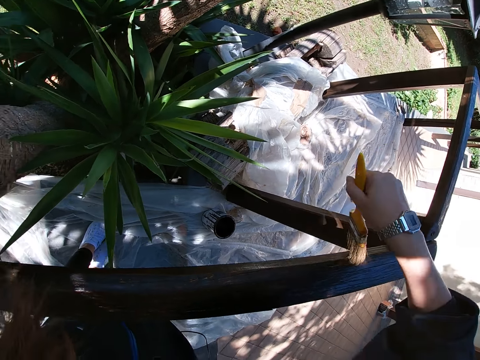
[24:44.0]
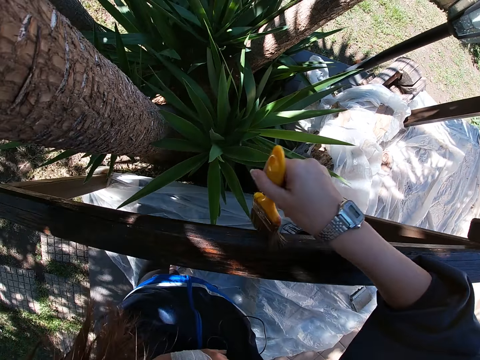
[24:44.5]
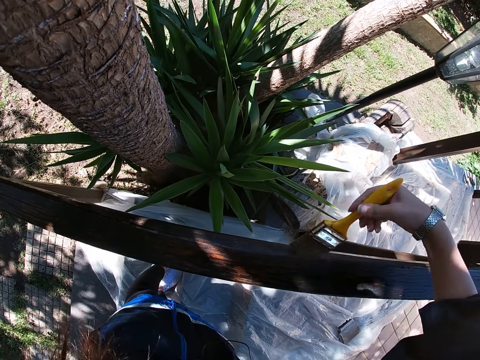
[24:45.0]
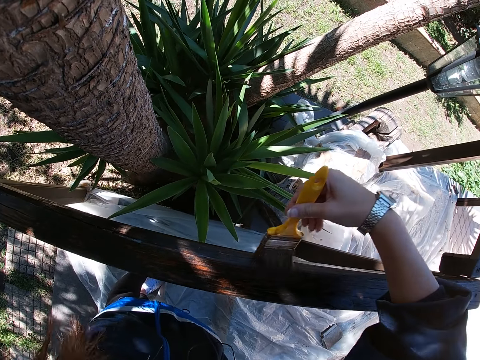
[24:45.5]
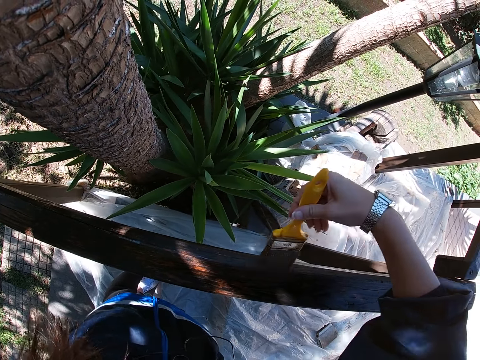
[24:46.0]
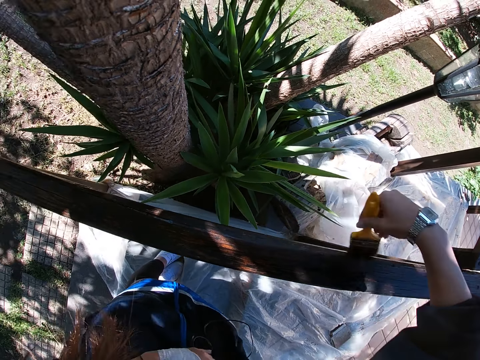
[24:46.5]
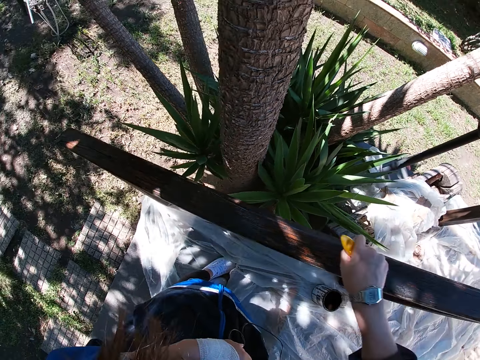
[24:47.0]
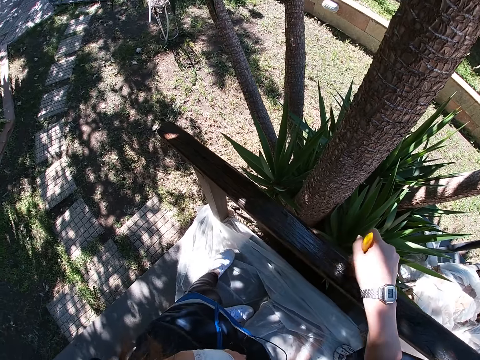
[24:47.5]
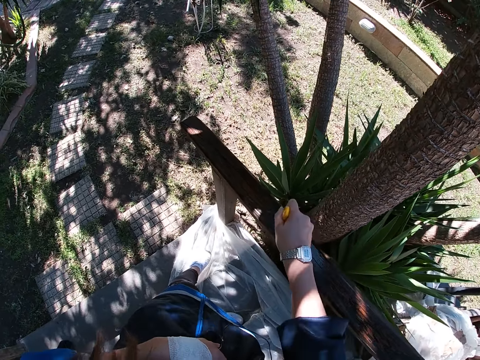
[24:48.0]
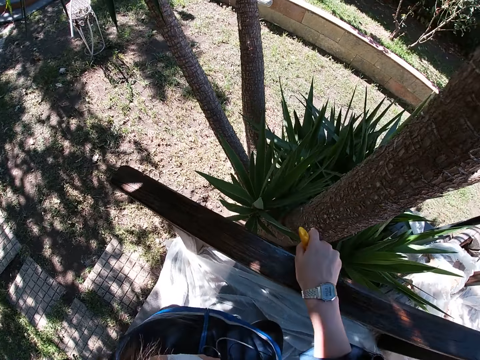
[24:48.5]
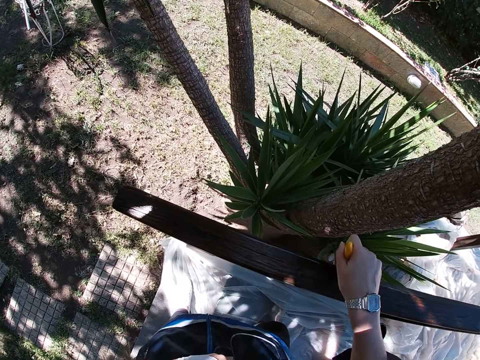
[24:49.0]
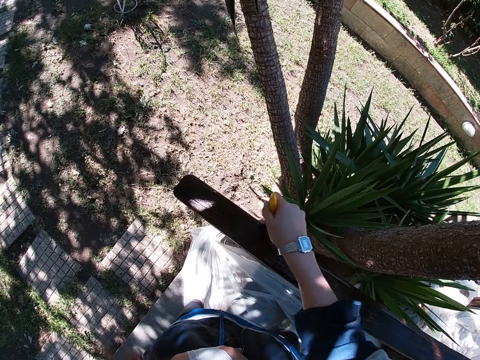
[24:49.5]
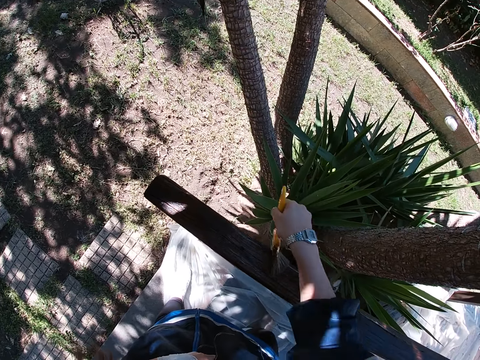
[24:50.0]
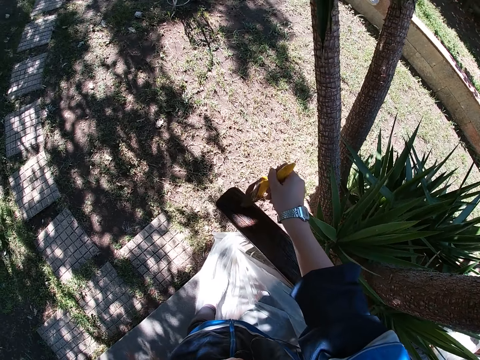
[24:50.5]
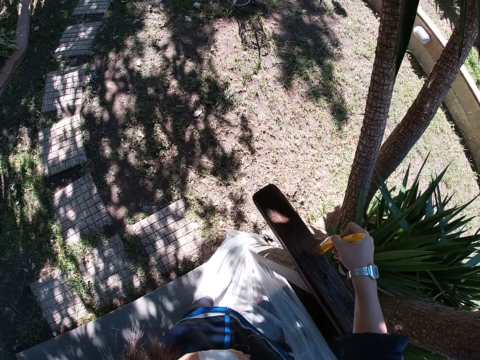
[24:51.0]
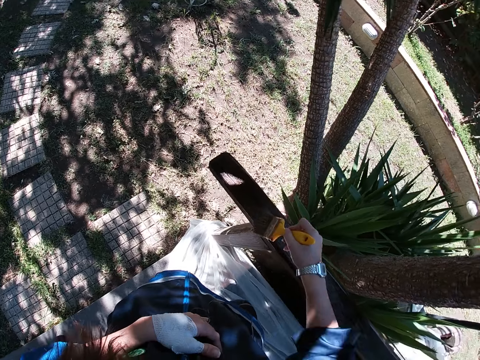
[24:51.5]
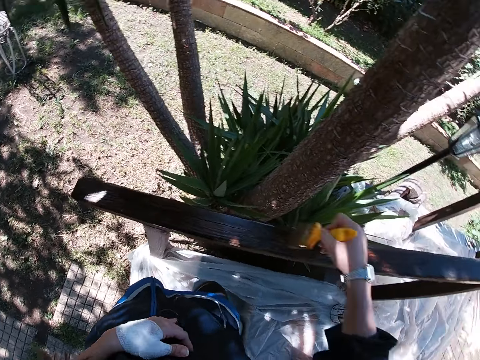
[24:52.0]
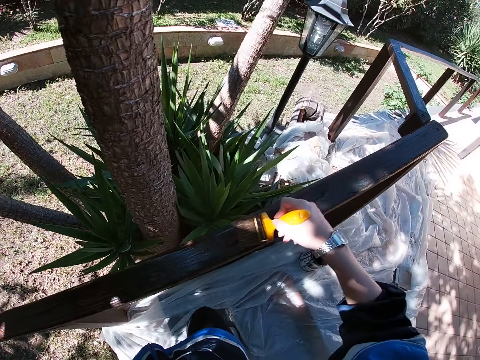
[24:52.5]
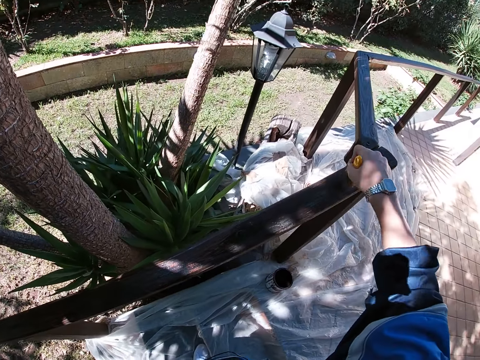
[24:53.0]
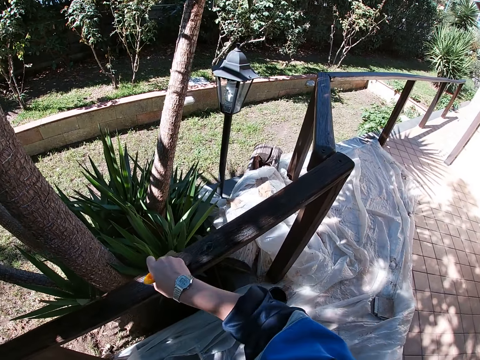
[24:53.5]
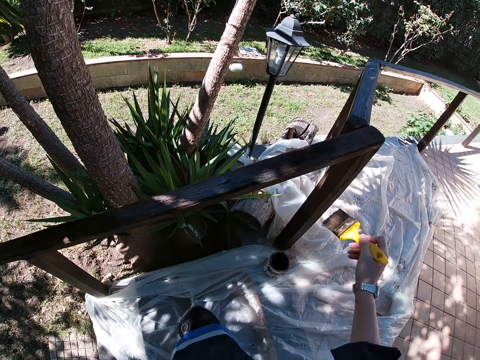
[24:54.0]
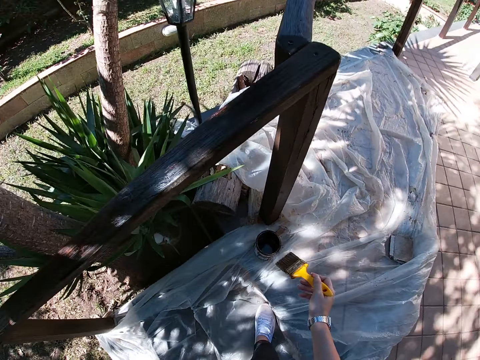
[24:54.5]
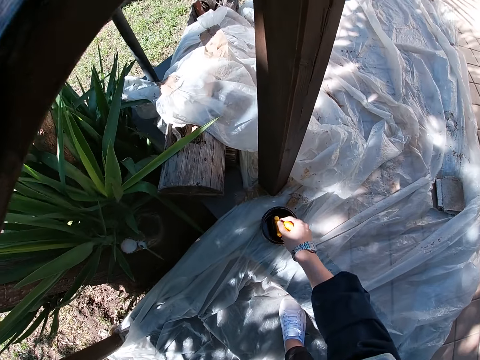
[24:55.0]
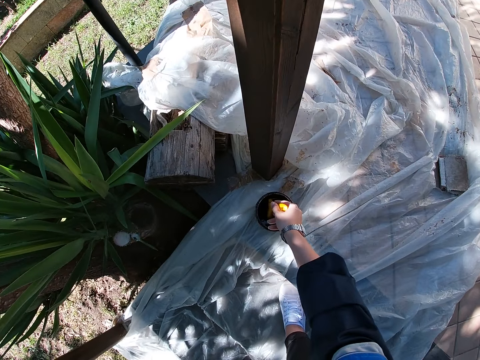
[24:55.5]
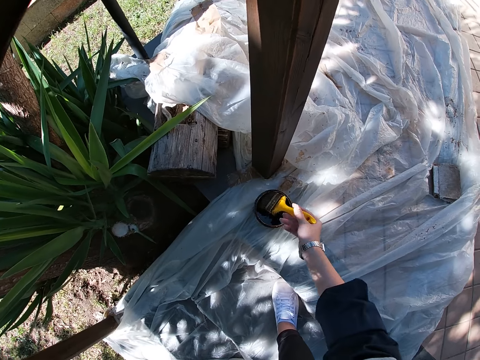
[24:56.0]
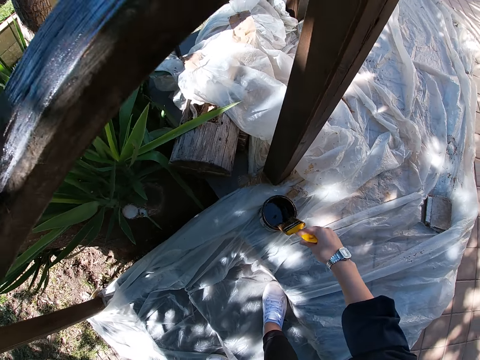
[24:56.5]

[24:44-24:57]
The camera wearer moves her left leg down the stairs. She moves her right leg up the stairs. She bends. She dips the paint brush in her right hand into the paint container.

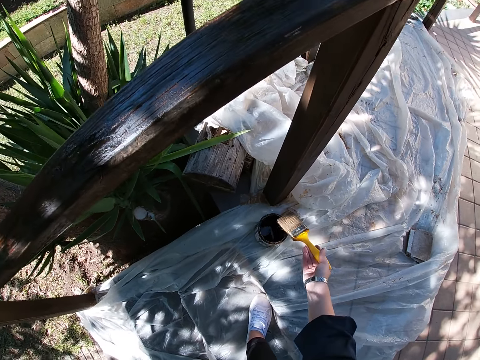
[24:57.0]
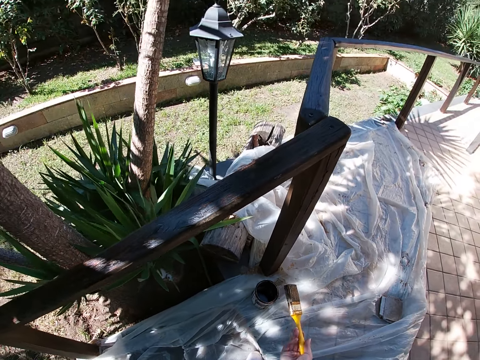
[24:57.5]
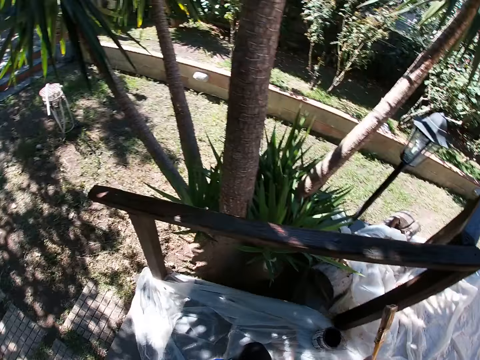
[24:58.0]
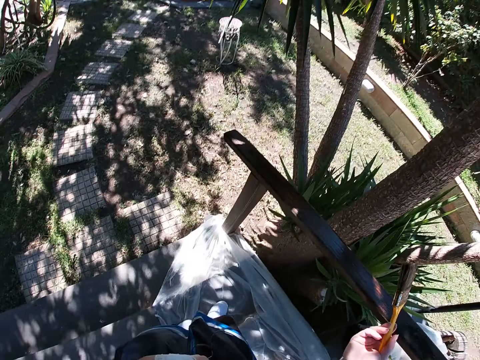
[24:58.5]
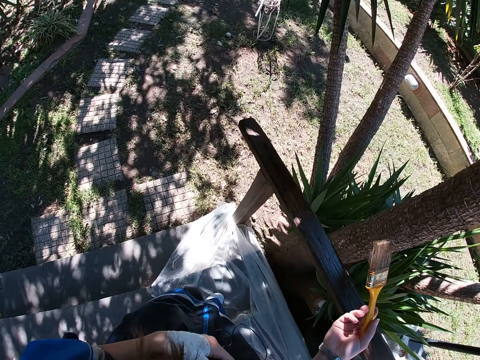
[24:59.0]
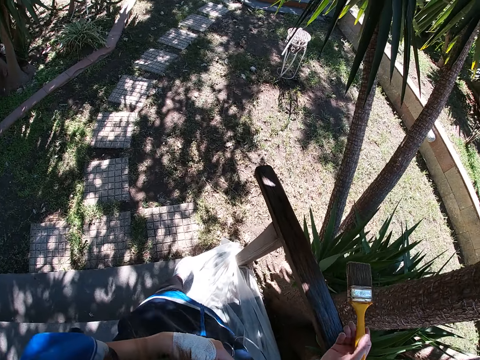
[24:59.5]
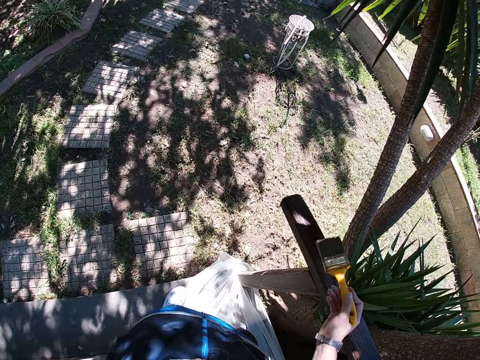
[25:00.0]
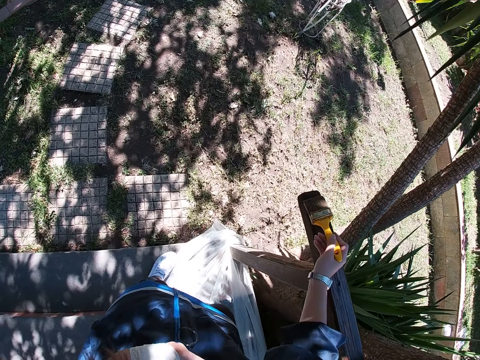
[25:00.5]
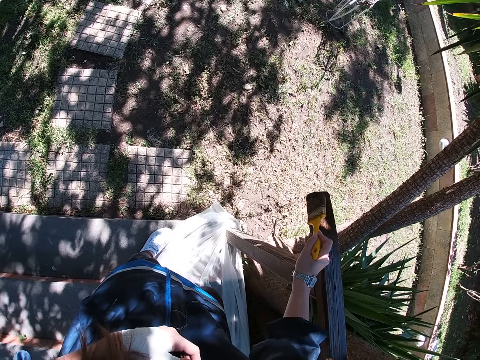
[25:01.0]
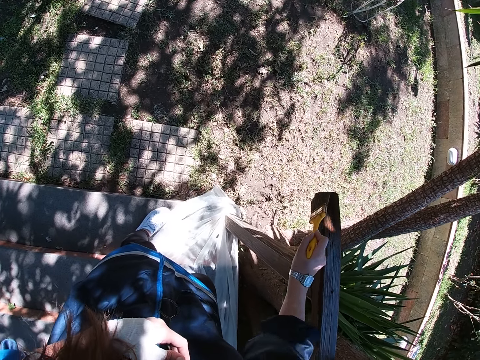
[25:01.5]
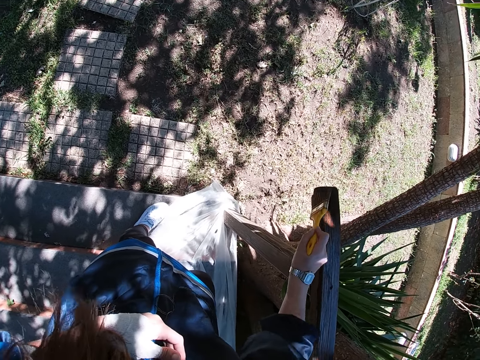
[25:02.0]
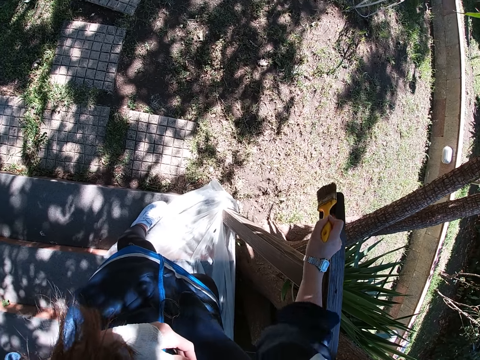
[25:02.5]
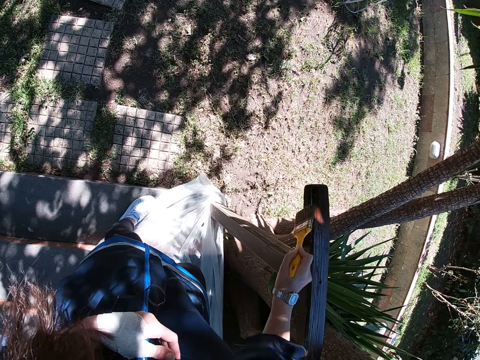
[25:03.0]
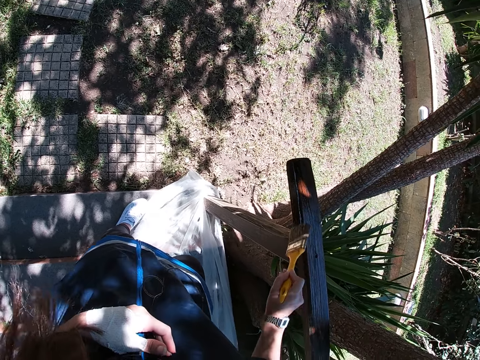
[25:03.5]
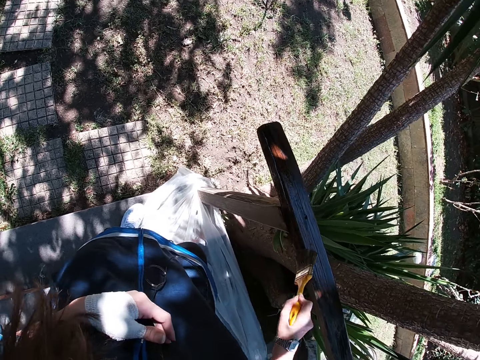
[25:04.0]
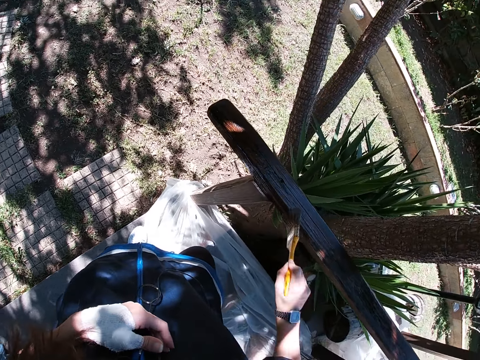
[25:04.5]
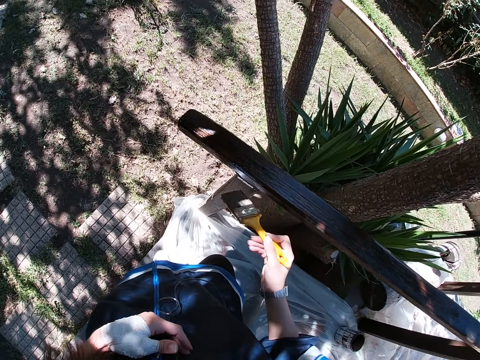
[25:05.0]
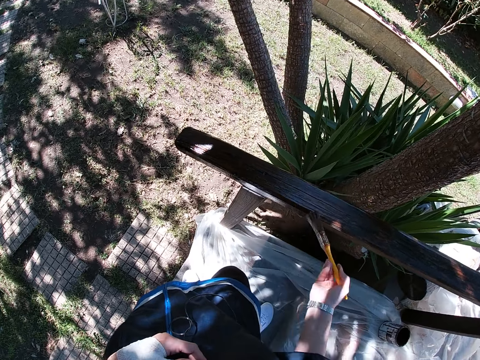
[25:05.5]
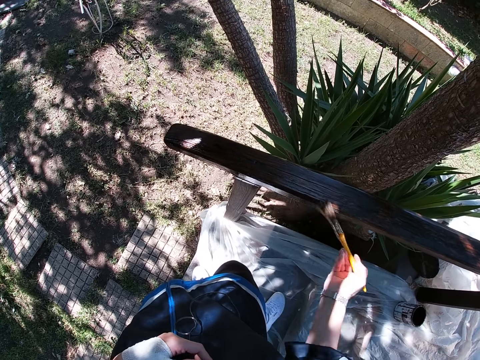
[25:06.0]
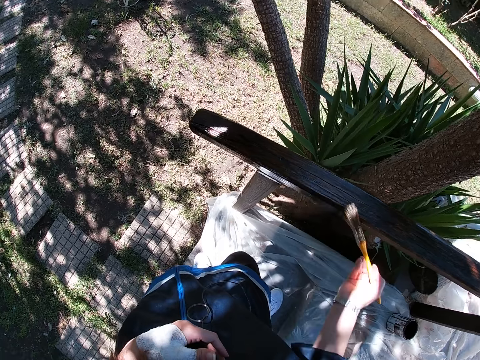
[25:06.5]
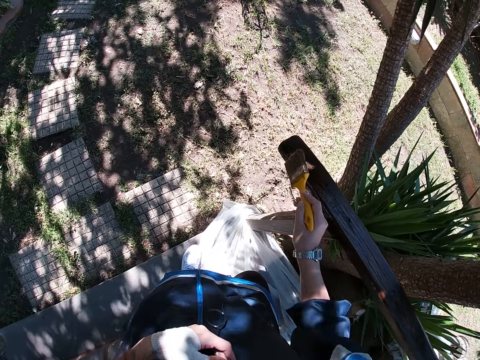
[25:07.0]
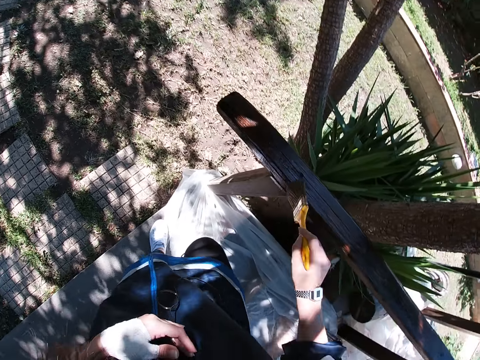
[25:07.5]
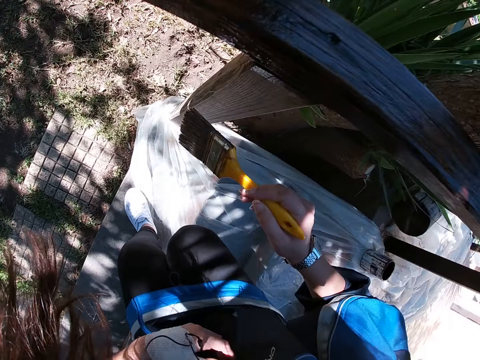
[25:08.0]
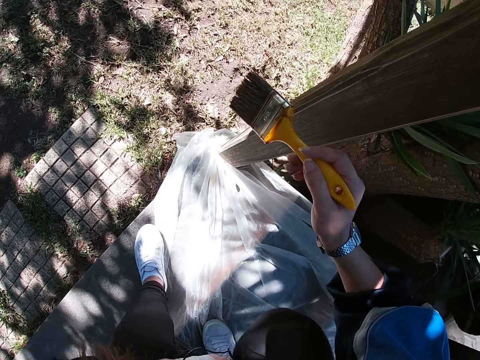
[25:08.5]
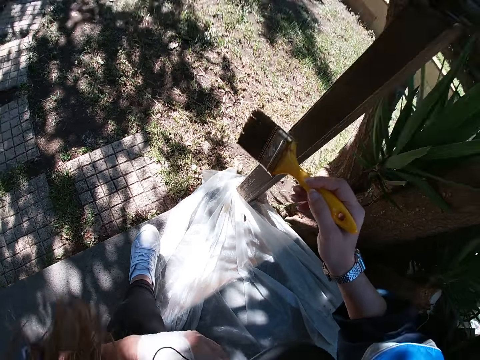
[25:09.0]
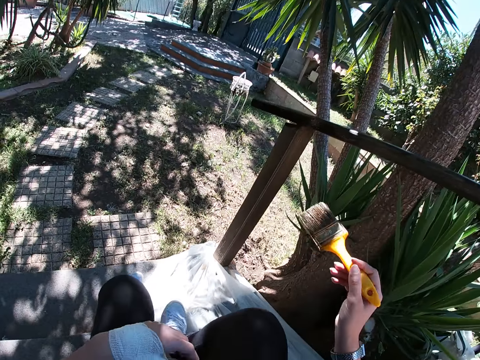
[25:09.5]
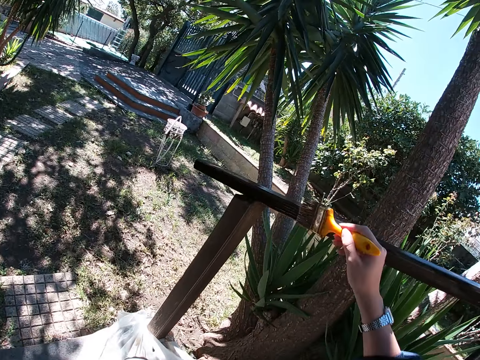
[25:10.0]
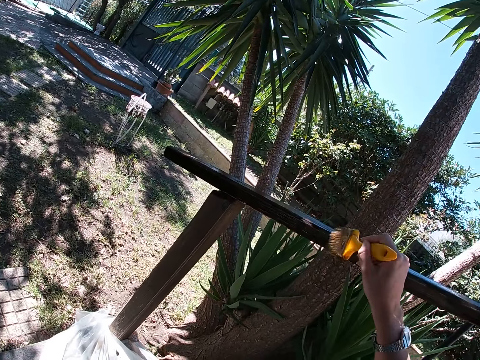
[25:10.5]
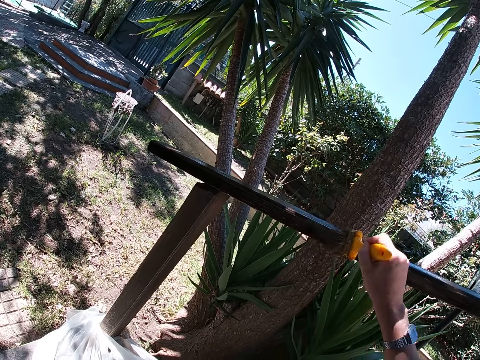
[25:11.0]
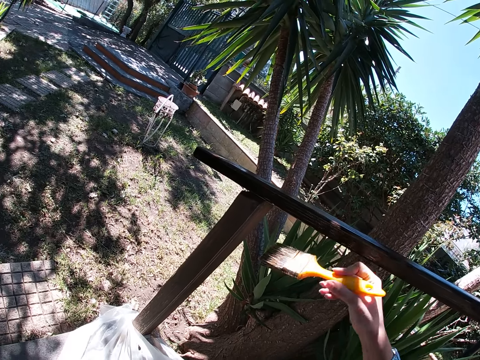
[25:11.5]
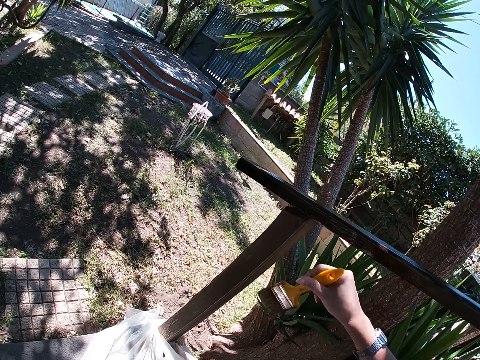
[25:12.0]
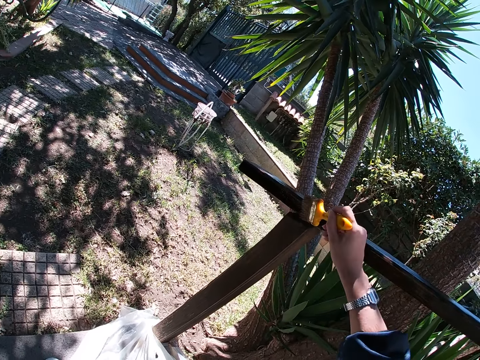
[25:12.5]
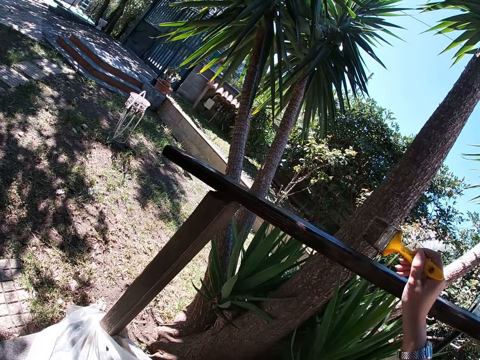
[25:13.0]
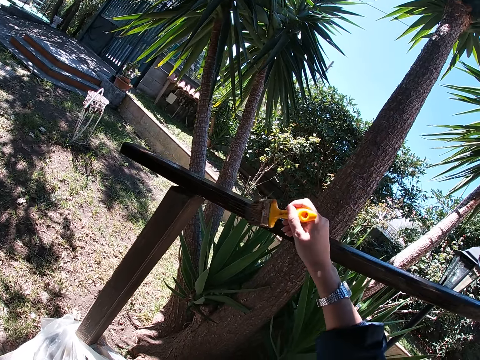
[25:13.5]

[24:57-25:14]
The camera wearer stands and walks down the stairs. She paints the wooden balcony rail with the paint brush in her right hand. She sits and moves her right leg to the right slightly. She paints the wooden balcony rail with the paint brush in her right hand.
